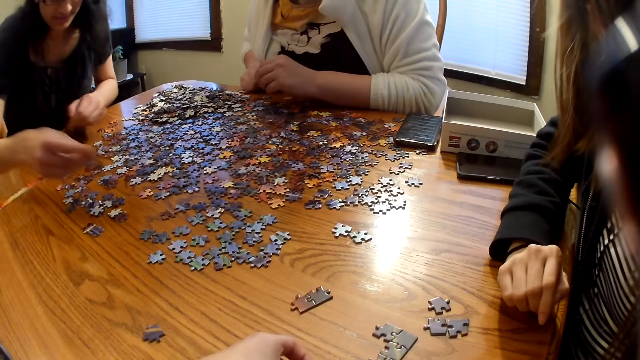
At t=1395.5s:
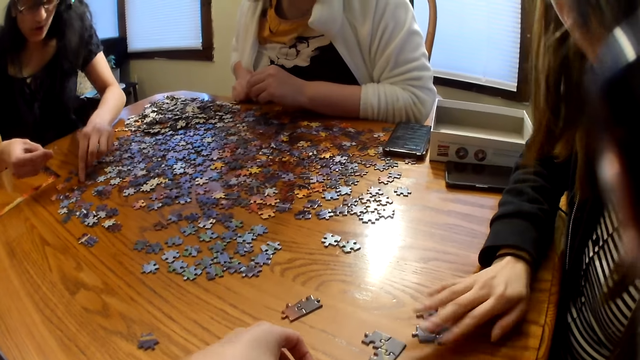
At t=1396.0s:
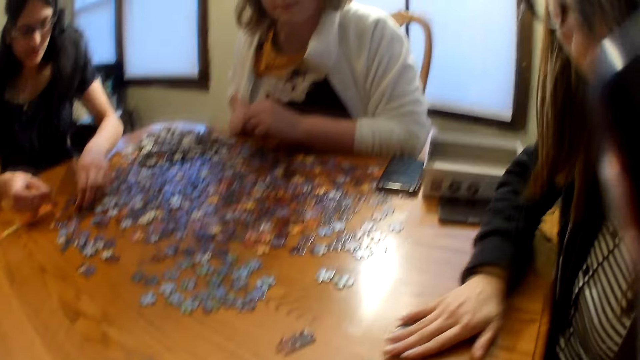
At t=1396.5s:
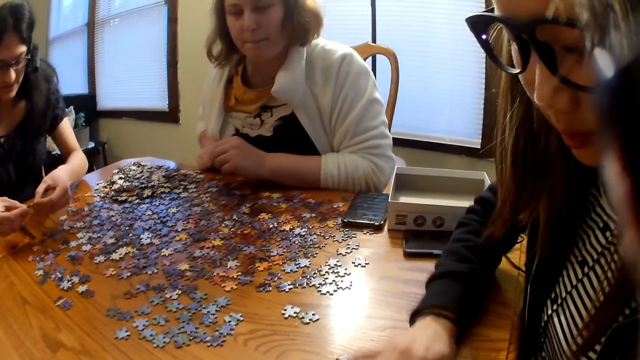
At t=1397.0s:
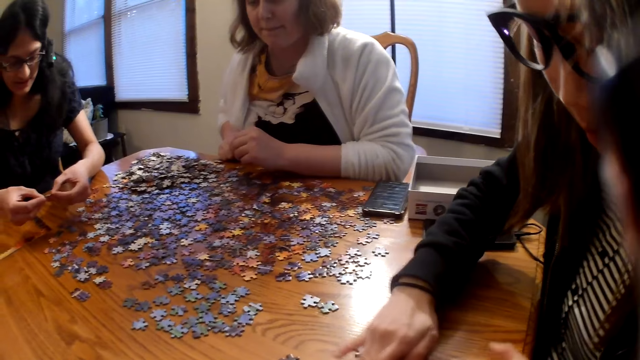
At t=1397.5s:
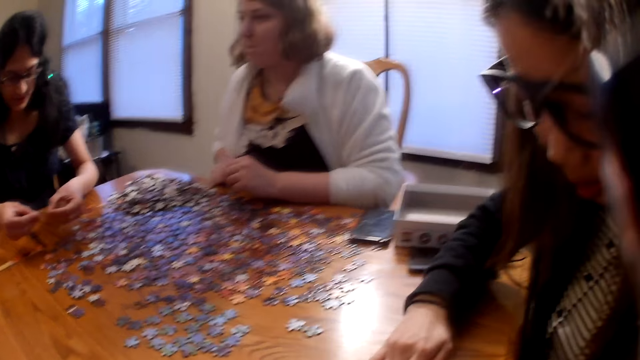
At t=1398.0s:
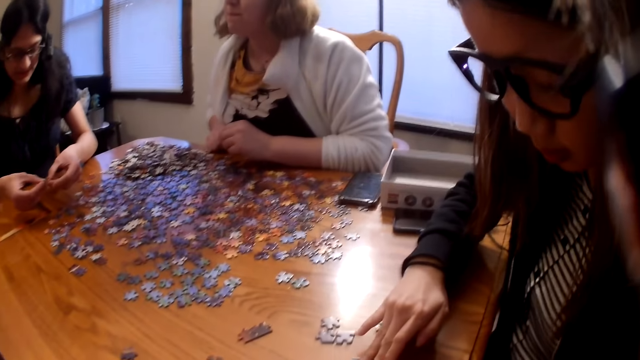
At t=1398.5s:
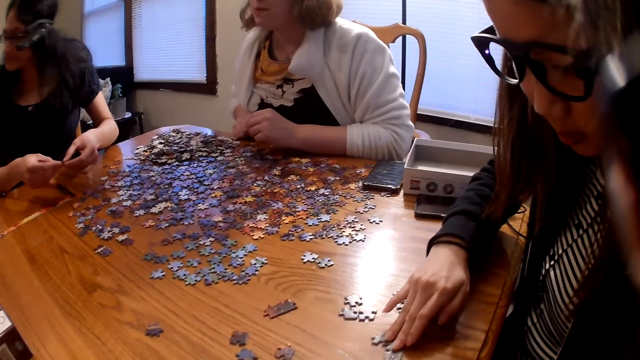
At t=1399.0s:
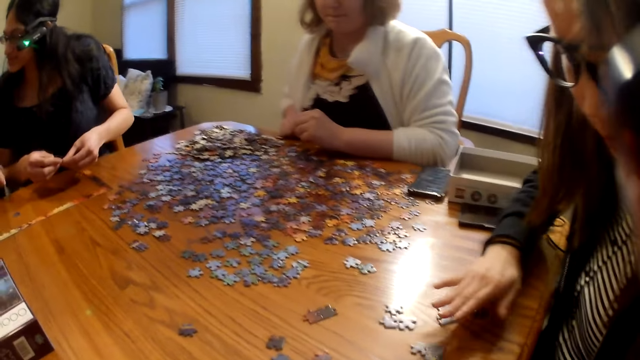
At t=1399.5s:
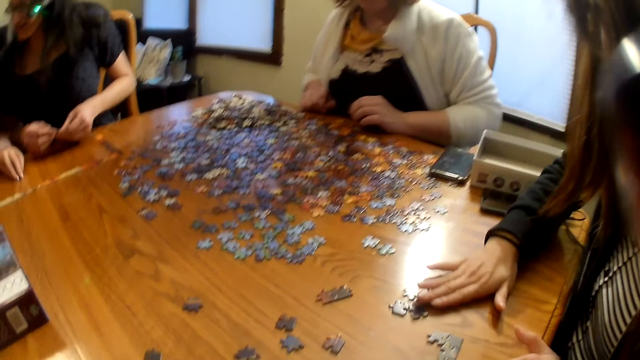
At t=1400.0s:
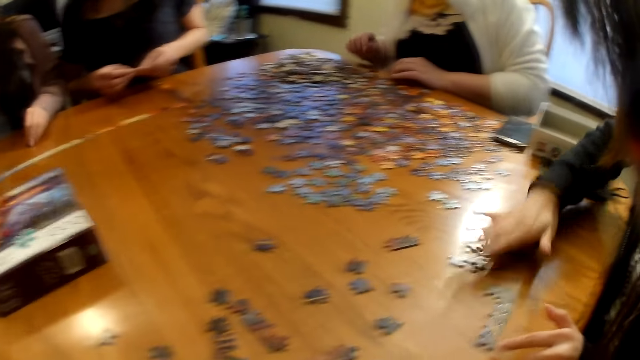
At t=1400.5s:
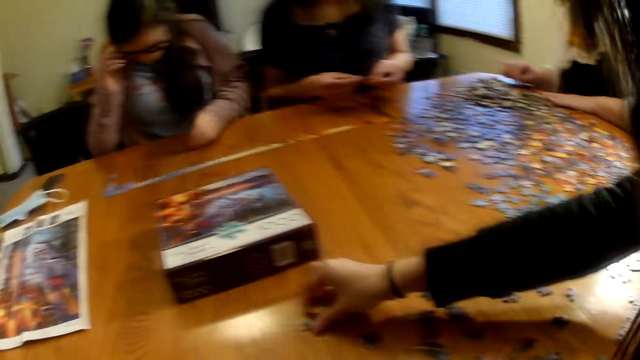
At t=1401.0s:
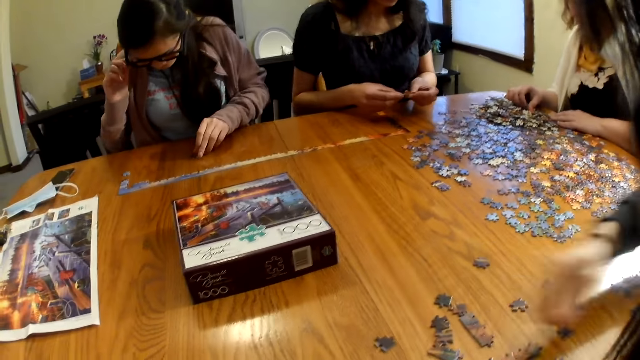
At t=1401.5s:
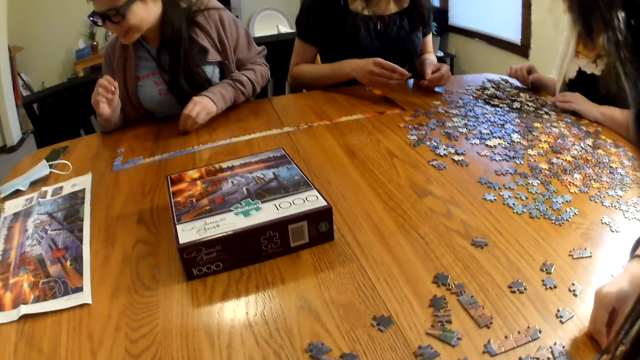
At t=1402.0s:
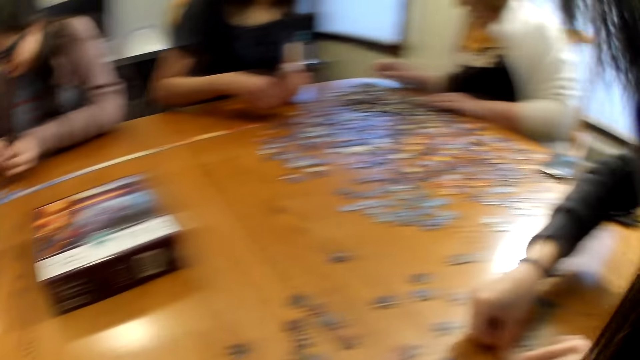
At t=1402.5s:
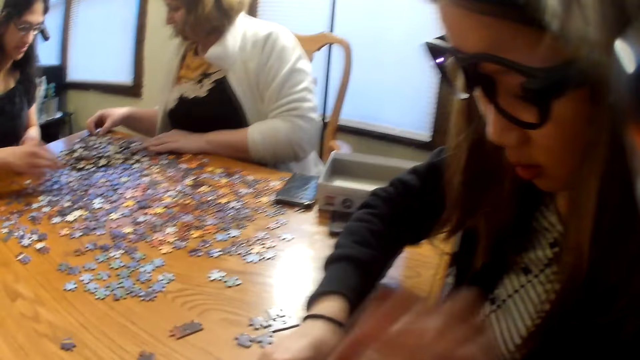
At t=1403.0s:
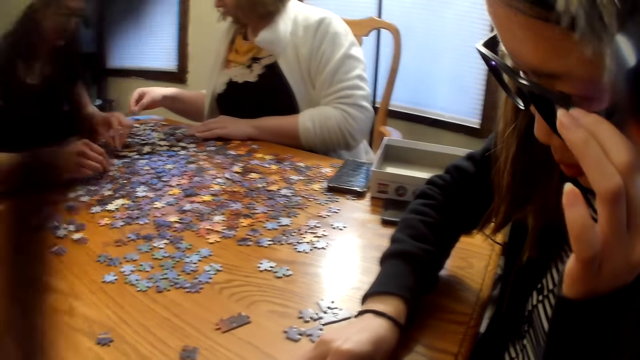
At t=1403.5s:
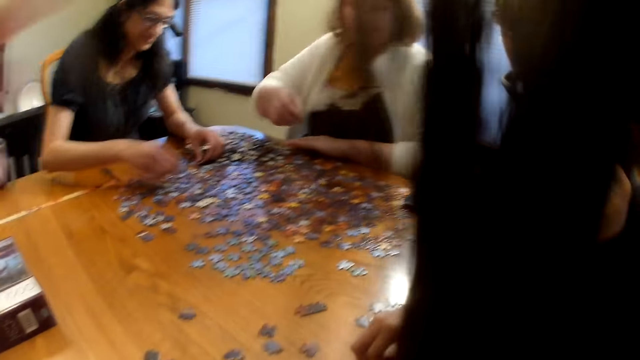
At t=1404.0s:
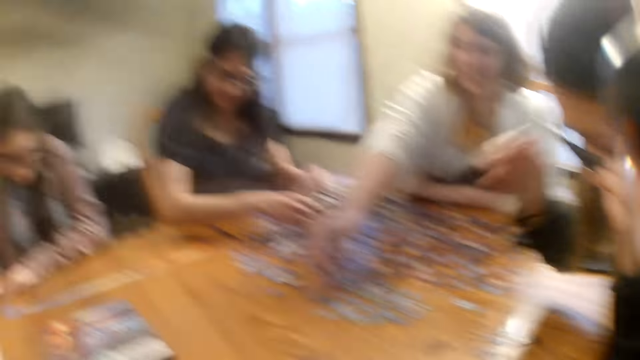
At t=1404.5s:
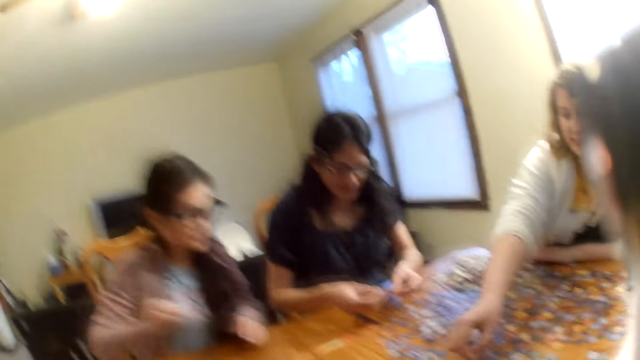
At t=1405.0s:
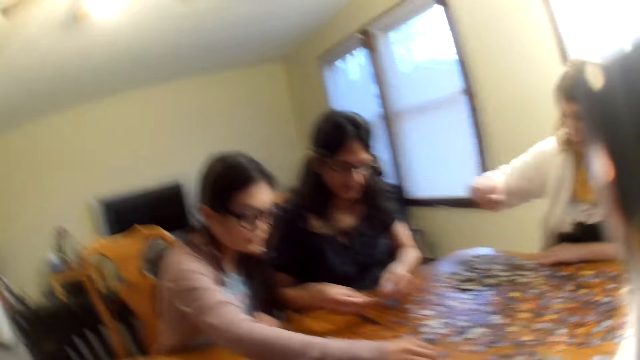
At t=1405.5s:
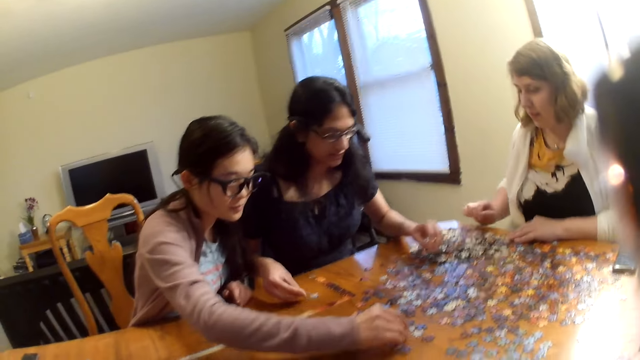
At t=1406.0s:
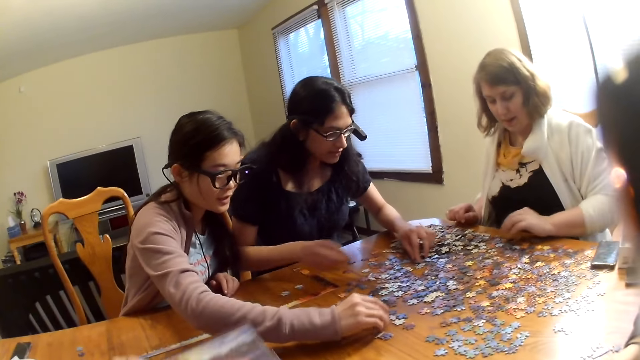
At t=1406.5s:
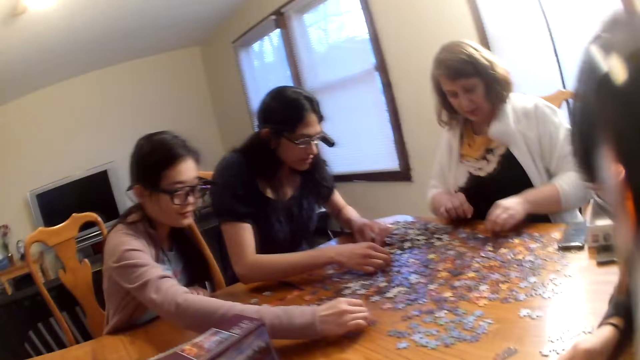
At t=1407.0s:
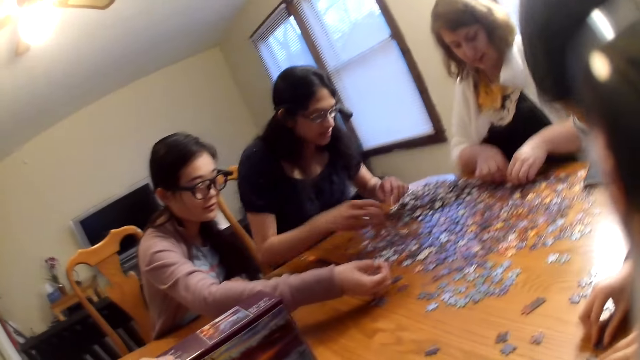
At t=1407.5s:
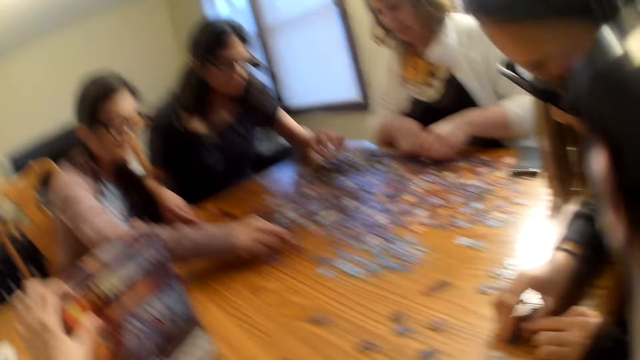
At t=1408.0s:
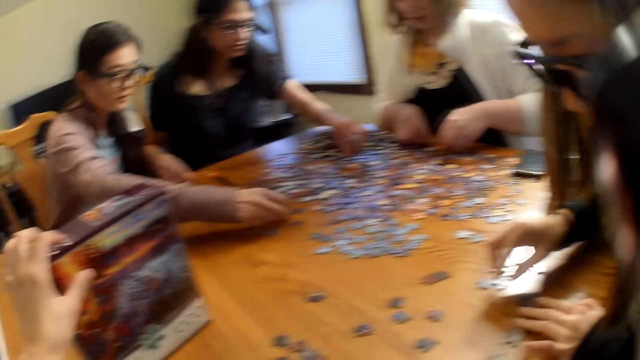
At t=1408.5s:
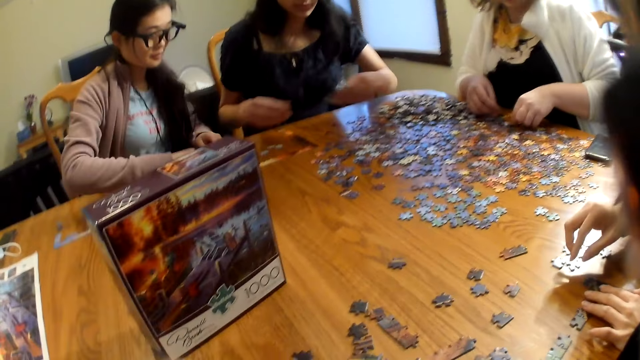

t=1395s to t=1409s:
A woman looks at the piece. Another woman moves the piece on the table and picks a piece from the table. She moves the glasses. The camera wearer moves her hair. A third woman picks the piece from the table. A fourth woman picks a piece from the table.

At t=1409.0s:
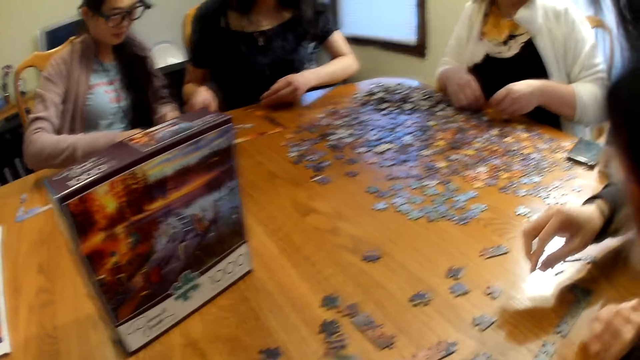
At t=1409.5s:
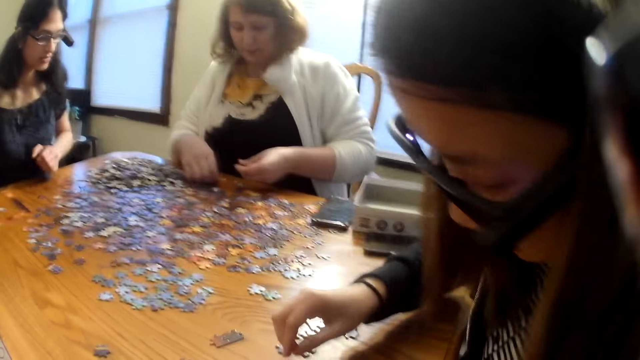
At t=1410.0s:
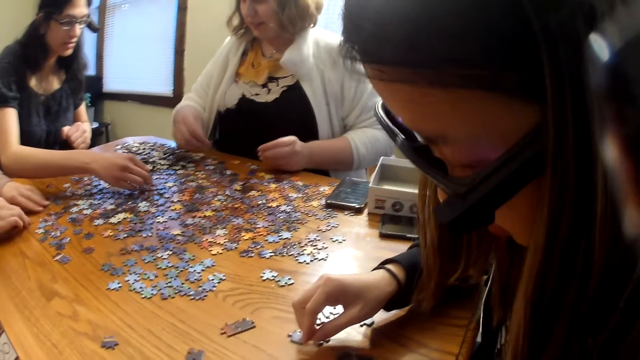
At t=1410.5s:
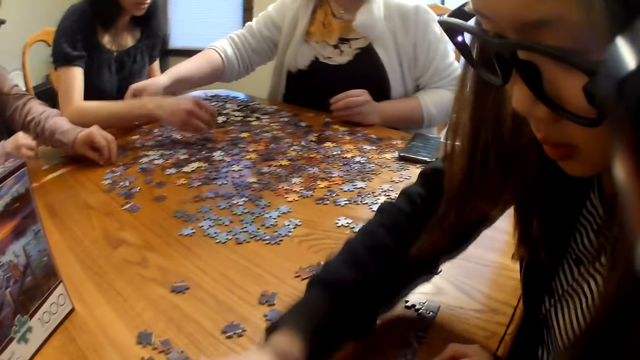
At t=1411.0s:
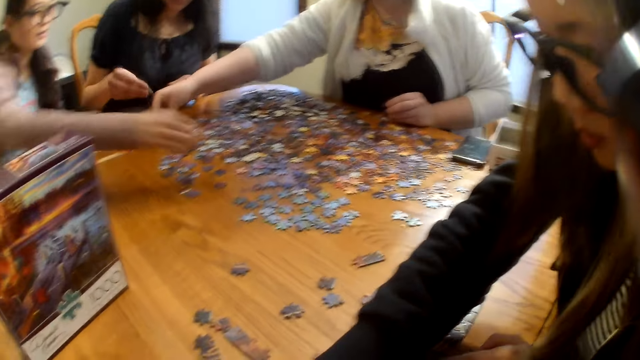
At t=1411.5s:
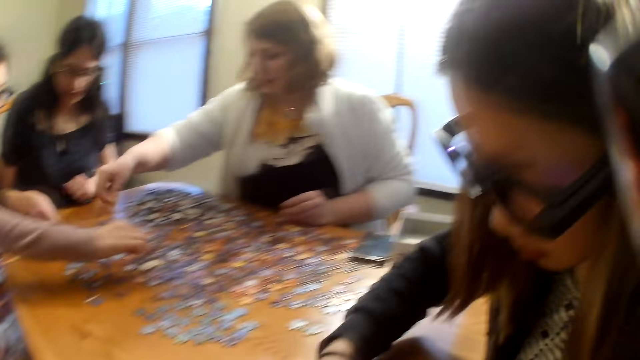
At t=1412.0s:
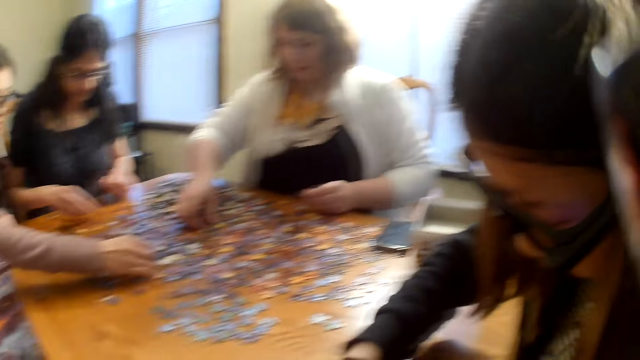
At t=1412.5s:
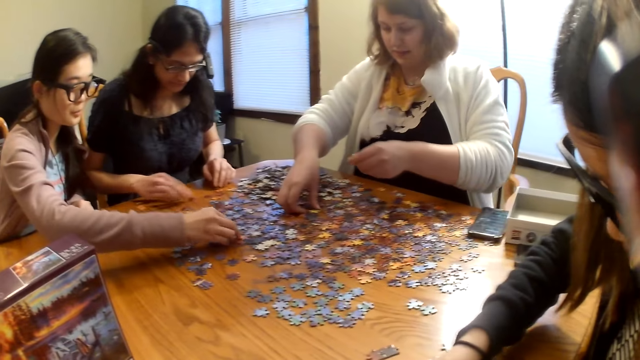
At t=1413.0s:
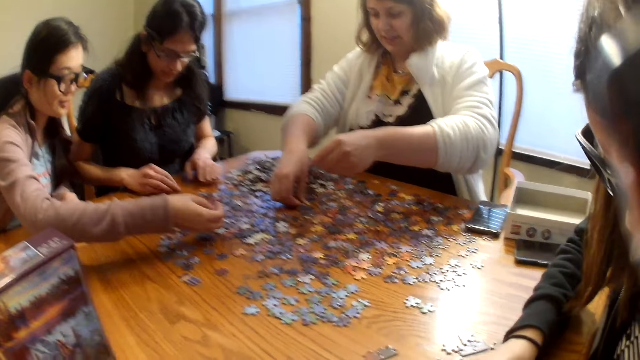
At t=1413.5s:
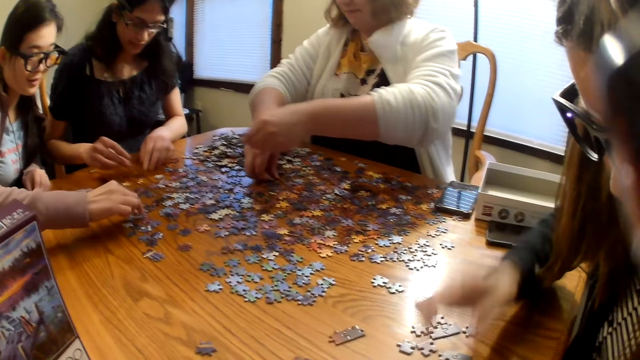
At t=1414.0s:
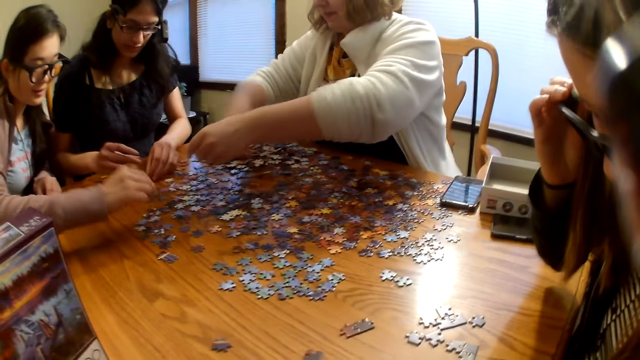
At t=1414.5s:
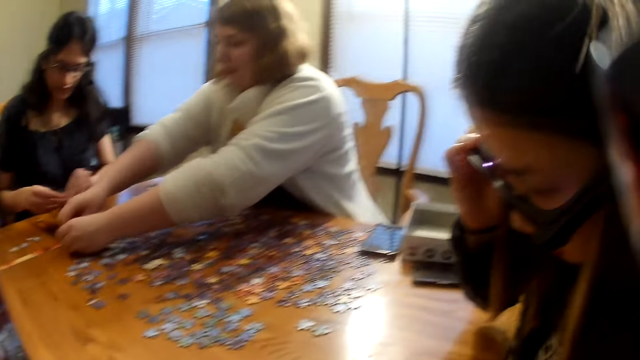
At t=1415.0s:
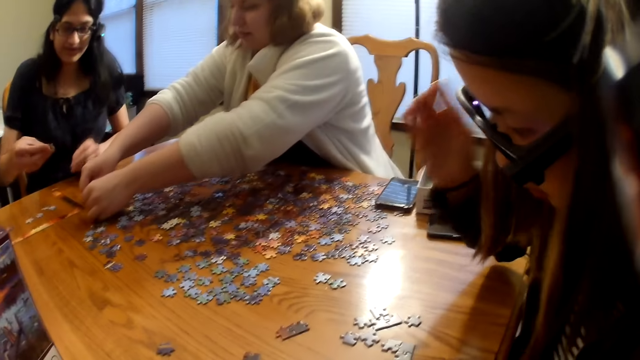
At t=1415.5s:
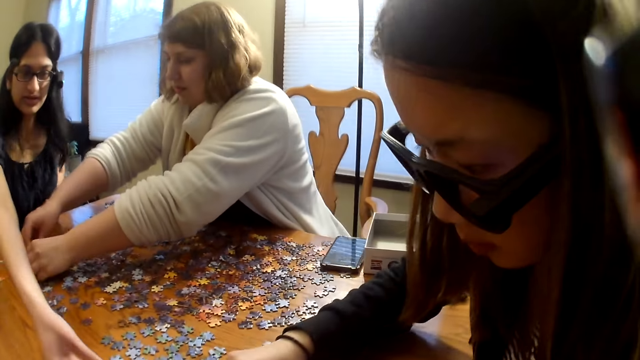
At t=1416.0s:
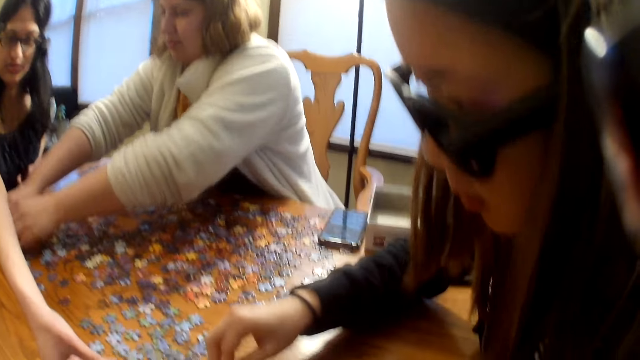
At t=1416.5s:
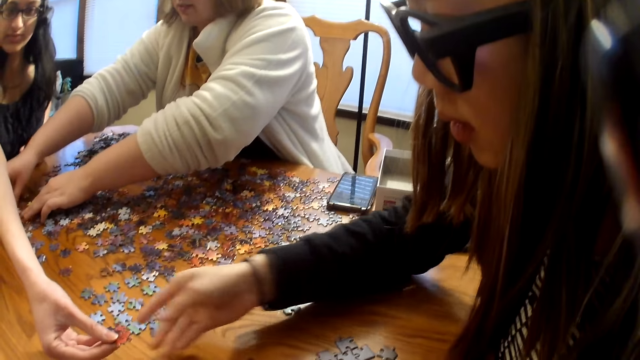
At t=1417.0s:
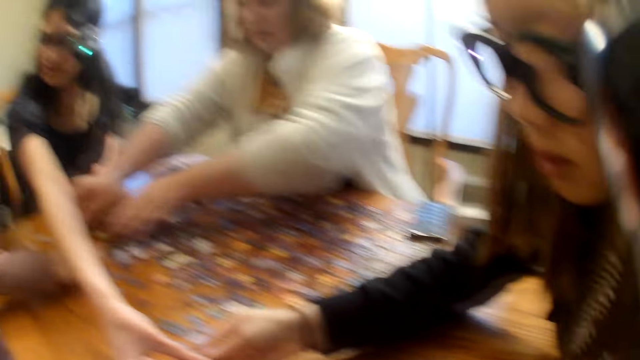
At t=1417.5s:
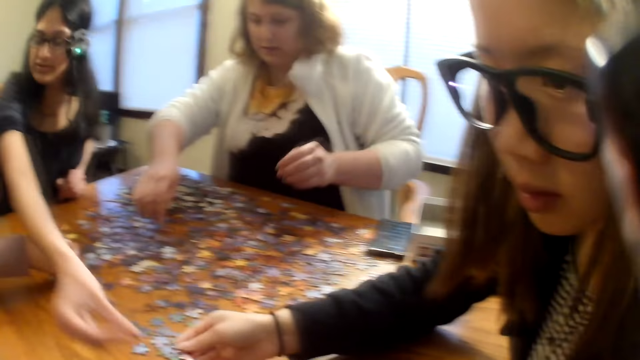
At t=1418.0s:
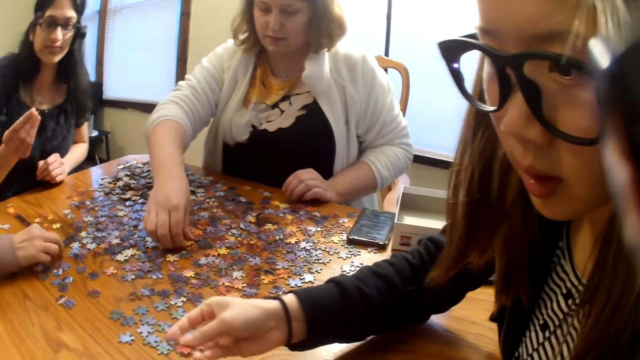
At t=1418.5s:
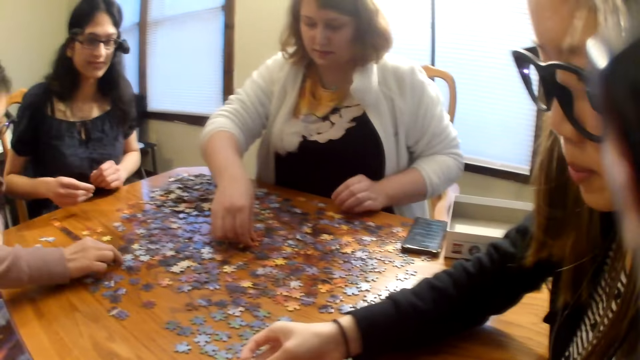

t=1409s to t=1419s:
The camera wearer speaks. A woman picks a piece from the table. Another woman picks a piece from the table. A third woman picks a piece from the table. The first woman gives a piece to a fourth woman.
